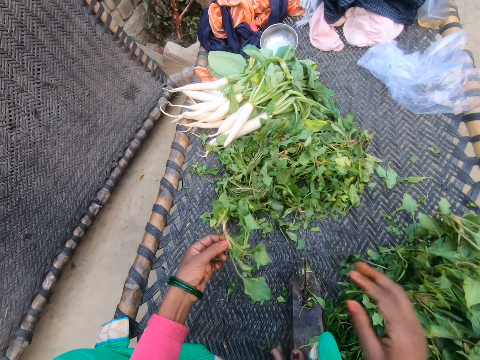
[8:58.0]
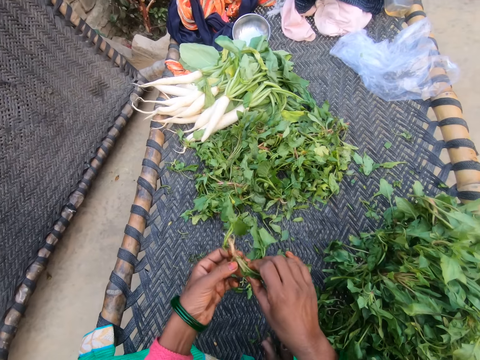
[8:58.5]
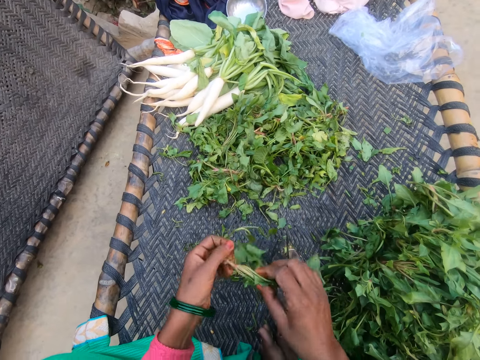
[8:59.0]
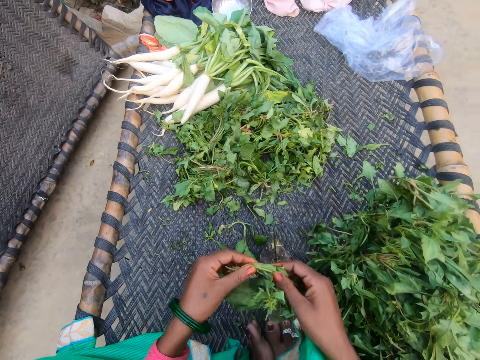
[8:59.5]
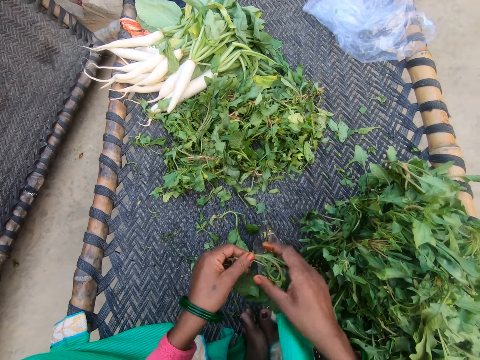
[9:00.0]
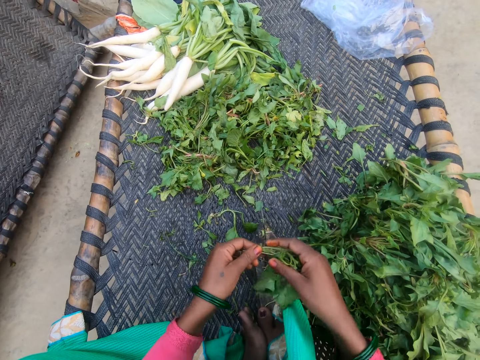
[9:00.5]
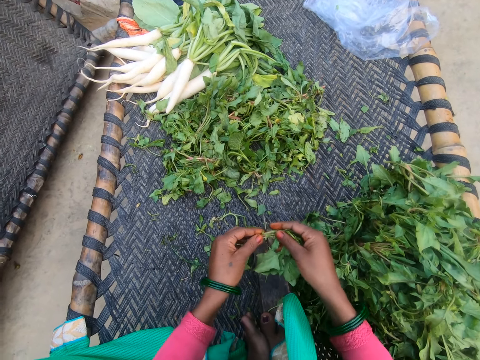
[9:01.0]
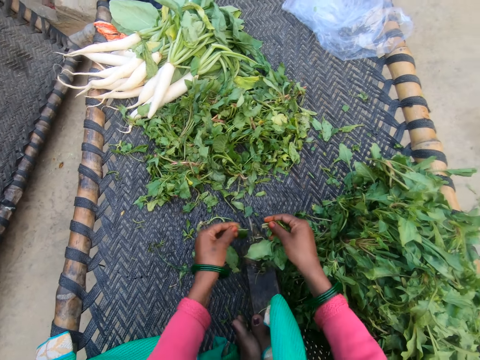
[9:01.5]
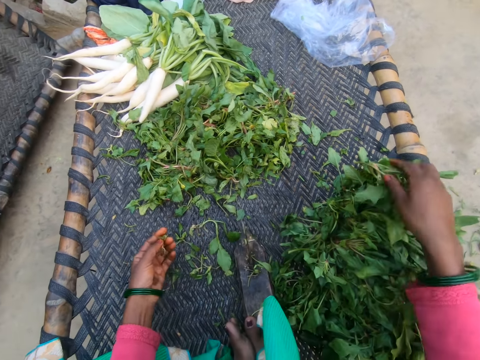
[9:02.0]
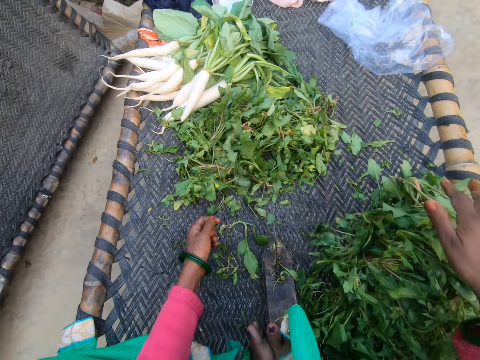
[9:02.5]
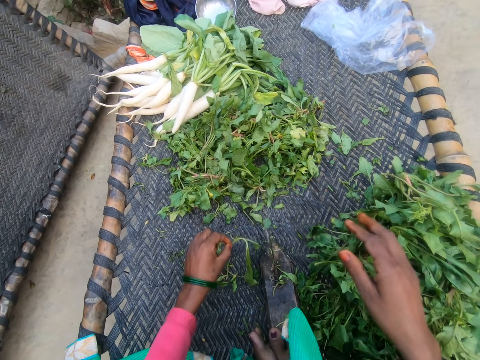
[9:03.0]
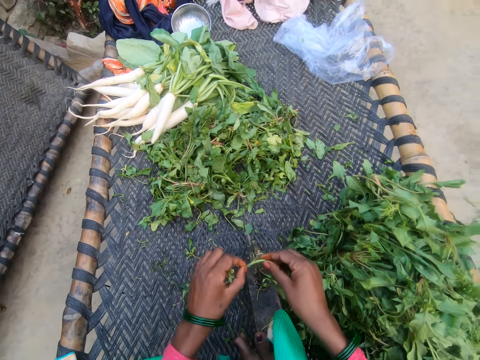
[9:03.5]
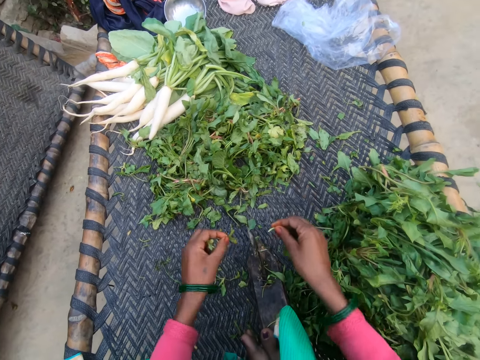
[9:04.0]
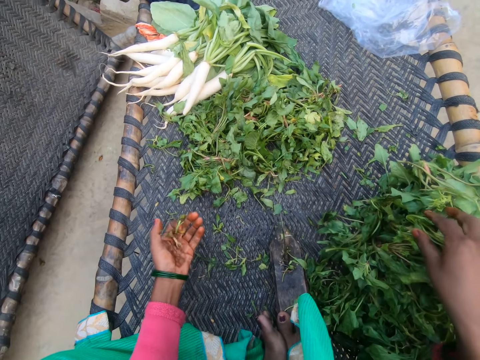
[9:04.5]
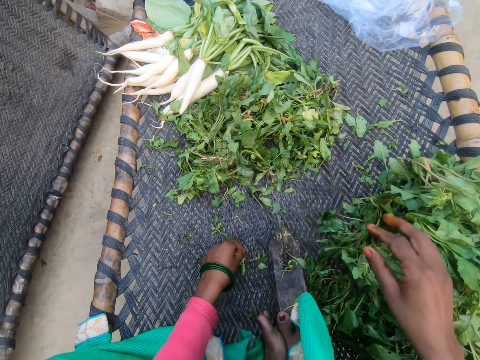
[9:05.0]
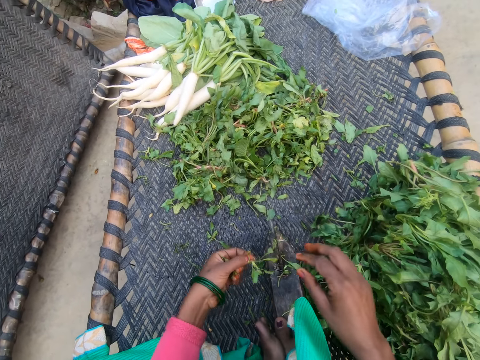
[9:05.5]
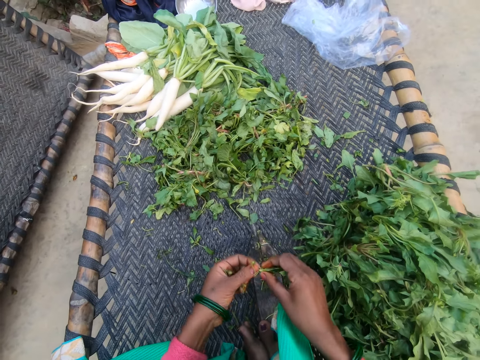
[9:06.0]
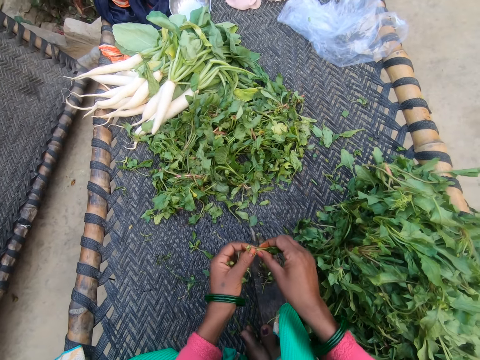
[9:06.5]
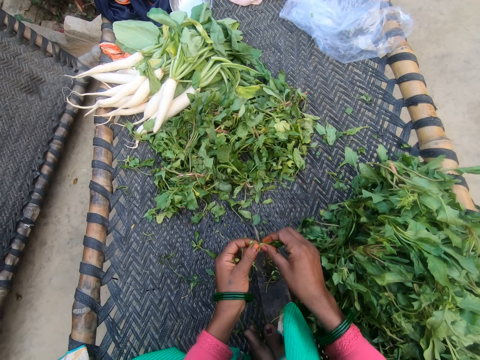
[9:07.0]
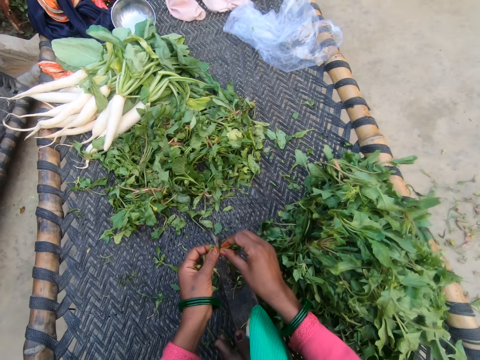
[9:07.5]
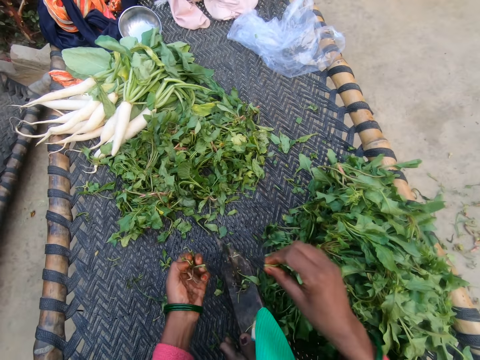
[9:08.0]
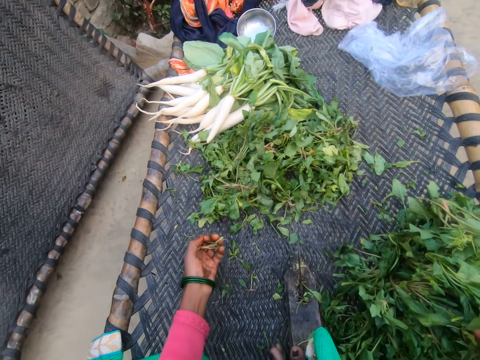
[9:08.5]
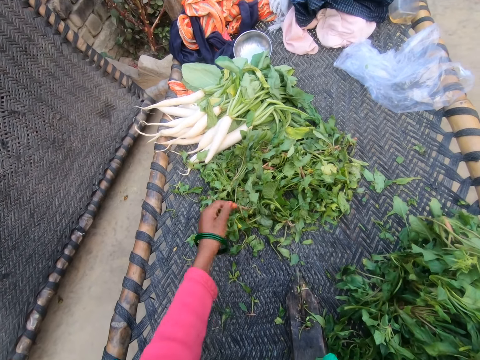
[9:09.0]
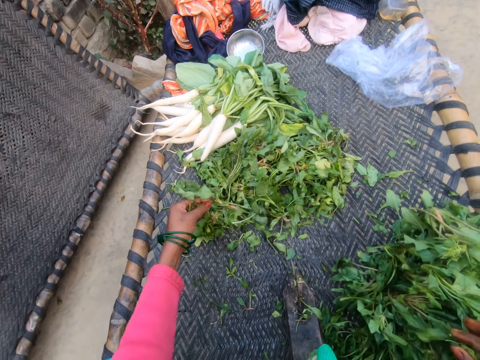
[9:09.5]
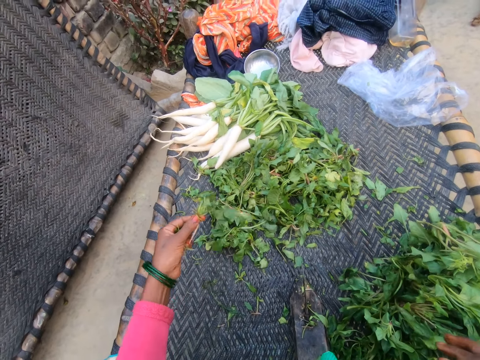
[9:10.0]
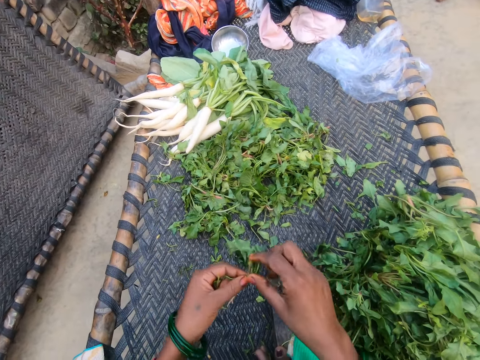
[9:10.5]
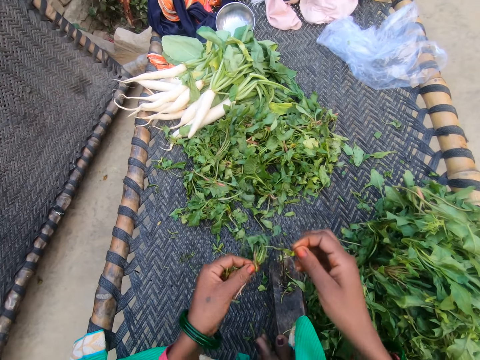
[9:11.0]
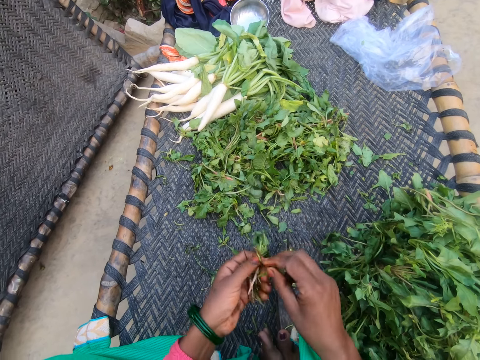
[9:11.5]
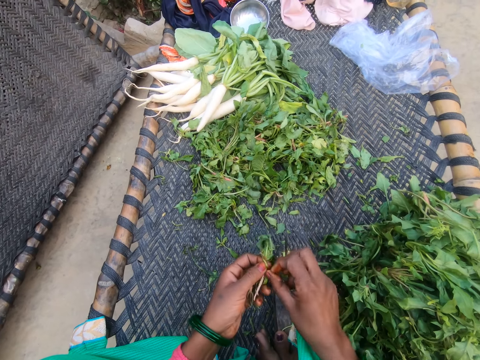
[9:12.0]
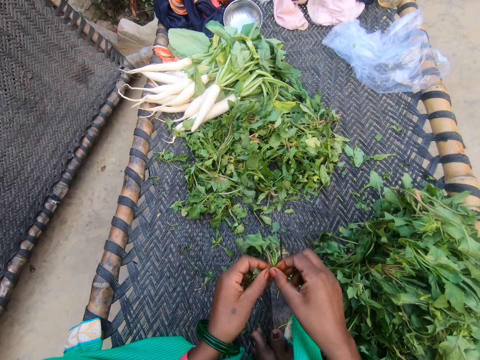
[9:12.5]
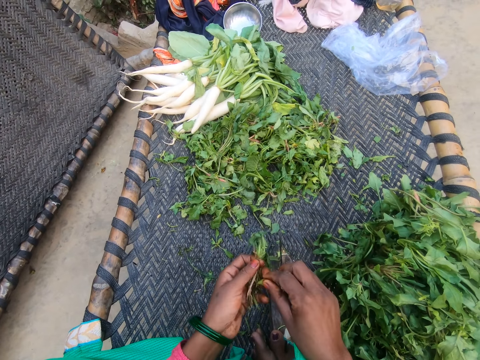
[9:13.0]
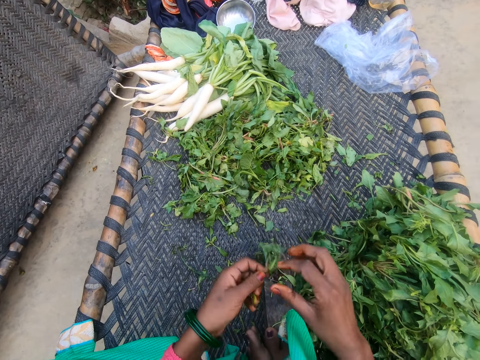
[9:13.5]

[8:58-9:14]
The camera wearer picks a vegetable from the bunch of vegetables. She cuts the vegetable with the slicer. She drops the vegetable on the chair with other vegetables. She picks a vegetable from the bunch of vegetables. She cuts the vegetable with the slicer. She drops the vegetable on the chair with other vegetables. She picks a vegetable from the chair. She cuts the vegetable with the slicer. She drops the vegetable on the chair with other vegetables. She picks a vegetable from the bunch of vegetables. She cuts out dirt from the vegetable with her hand.

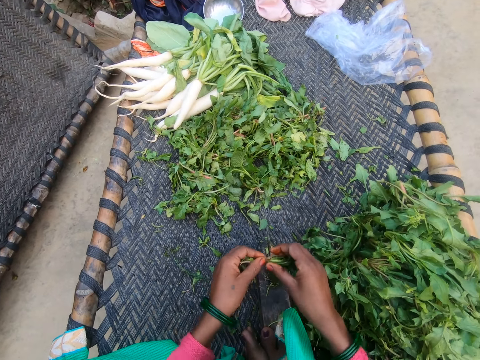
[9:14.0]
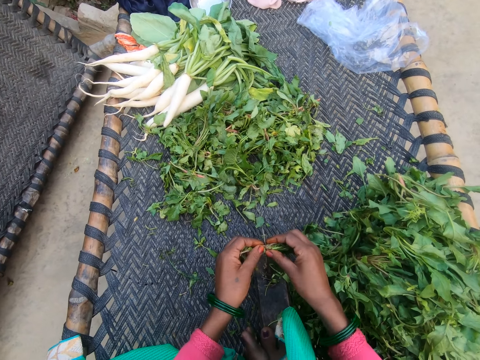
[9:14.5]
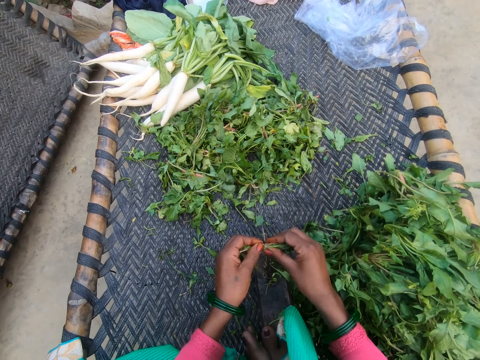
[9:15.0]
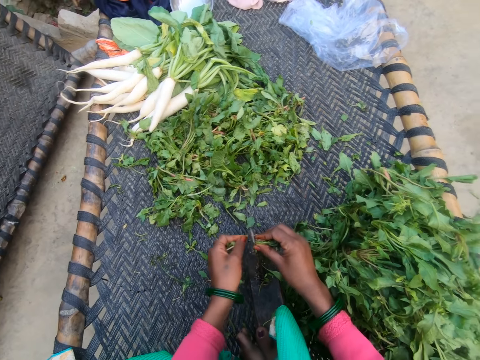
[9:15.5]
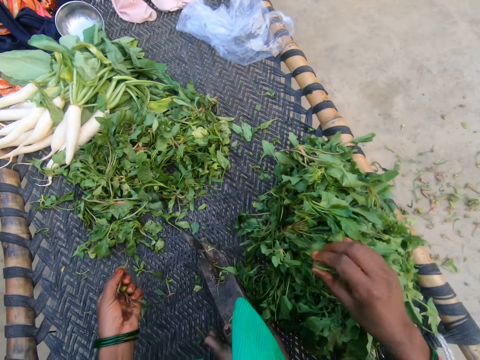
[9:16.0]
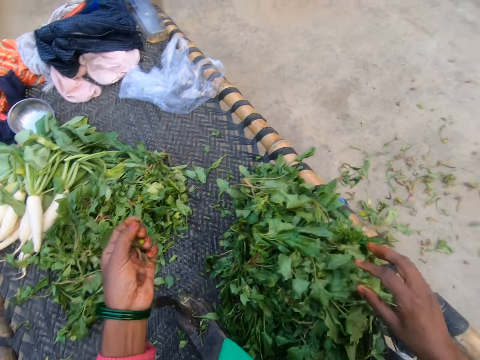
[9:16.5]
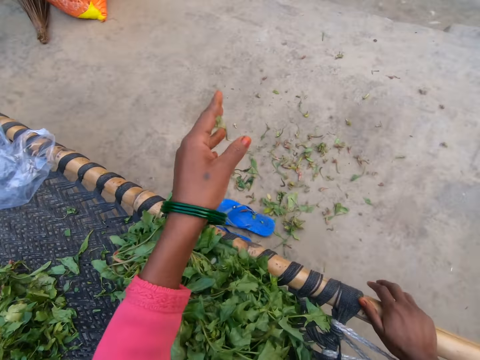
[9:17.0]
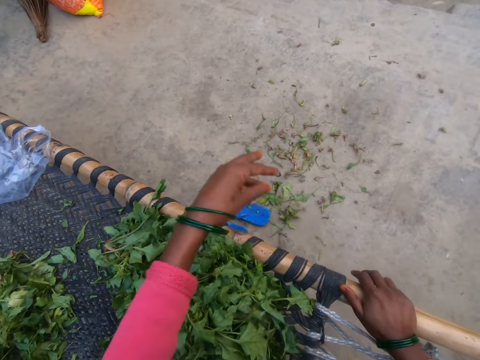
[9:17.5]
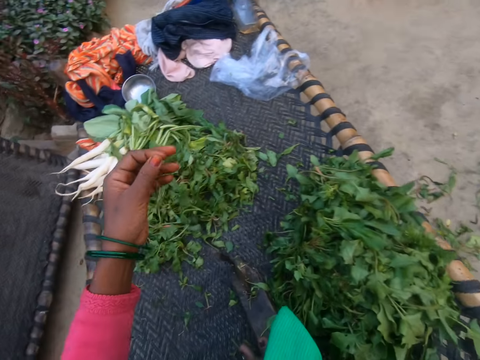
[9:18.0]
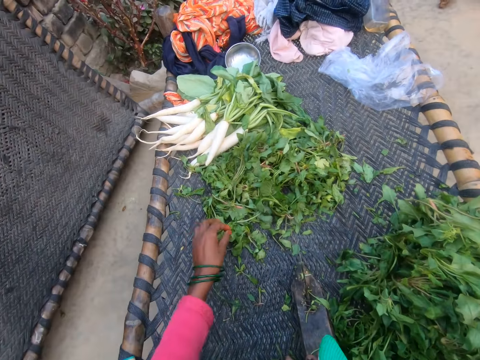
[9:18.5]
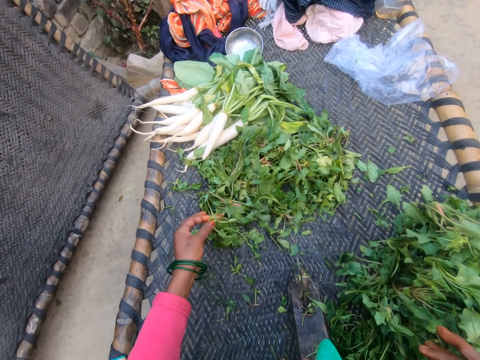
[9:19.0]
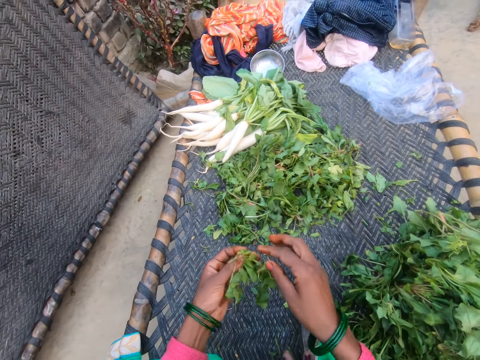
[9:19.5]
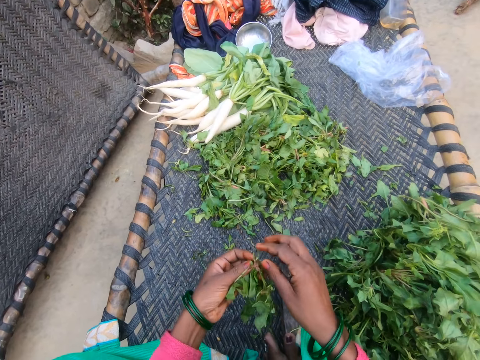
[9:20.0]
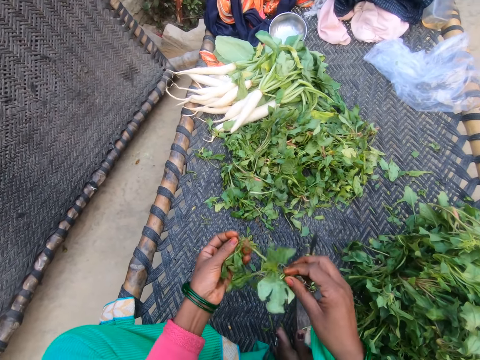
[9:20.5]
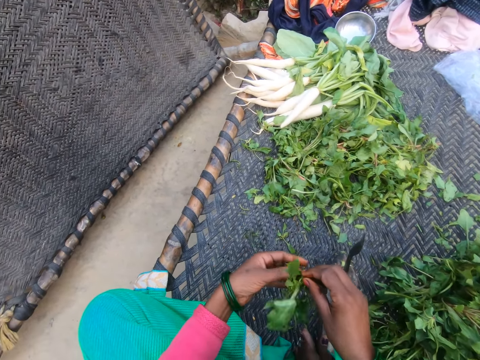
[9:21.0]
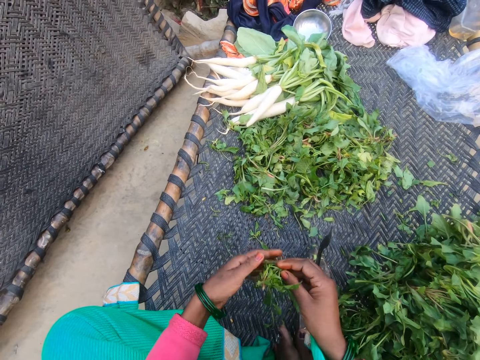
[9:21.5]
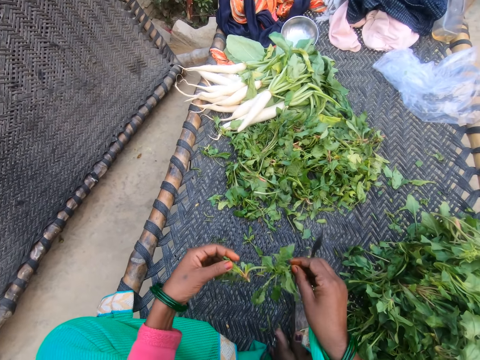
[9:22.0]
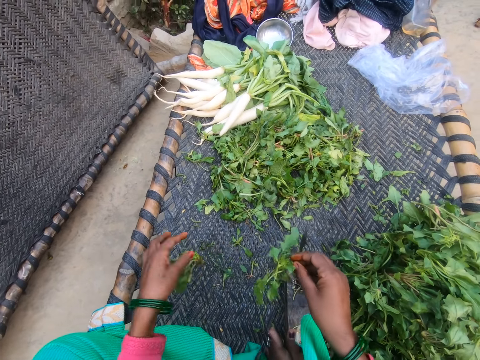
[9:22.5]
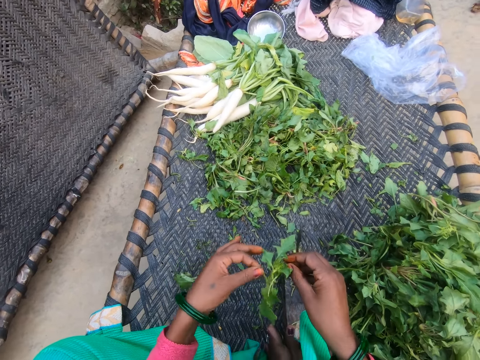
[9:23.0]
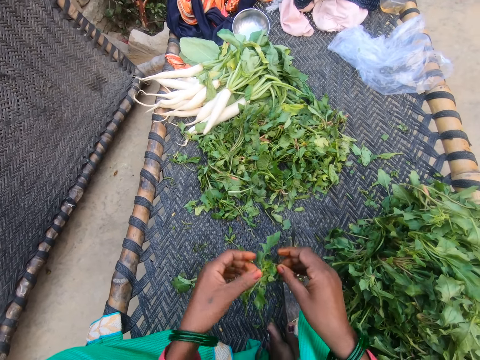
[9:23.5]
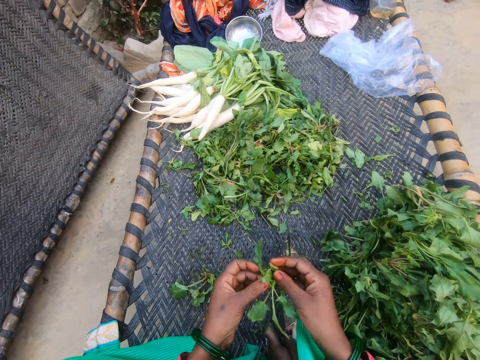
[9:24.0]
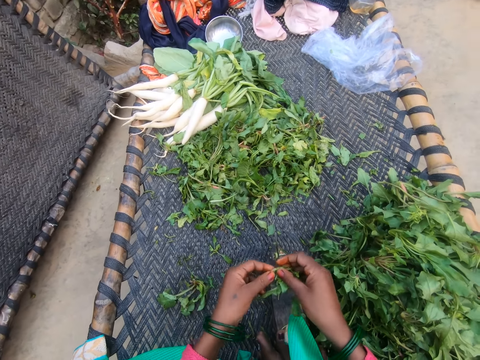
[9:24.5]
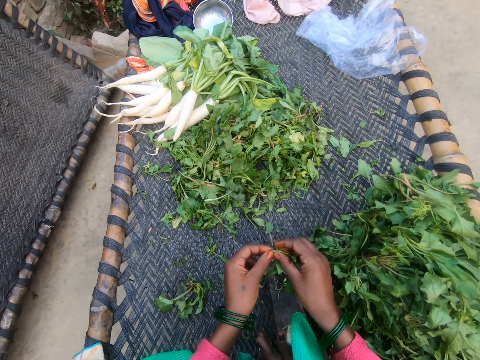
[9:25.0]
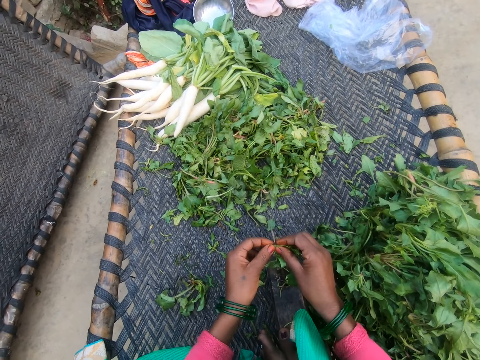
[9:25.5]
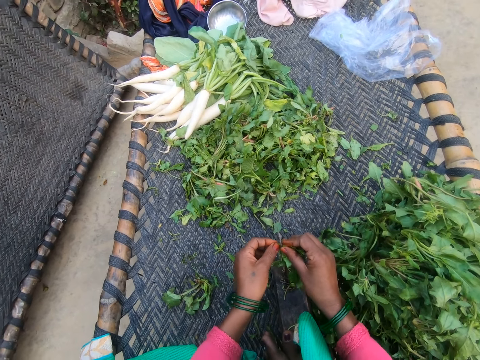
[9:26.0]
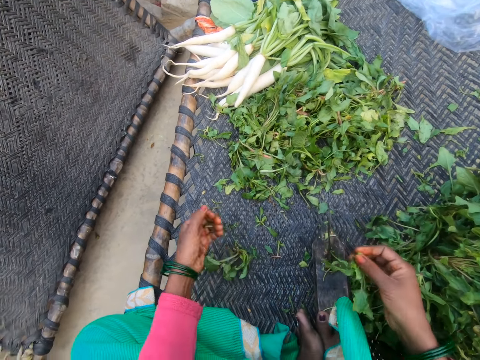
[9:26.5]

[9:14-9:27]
The camera wearer cuts vegetables. She drops the vegetable on the chair with other vegetables. She throws the cut stems on the road. She pours the dirt in her hand on the floor. She picks a vegetable from the bunch of vegetables. She cuts the vegetable with her hand to the chair. She holds something. She cuts the vegetable with the slicer.
